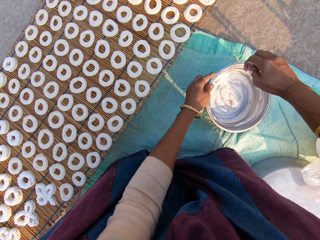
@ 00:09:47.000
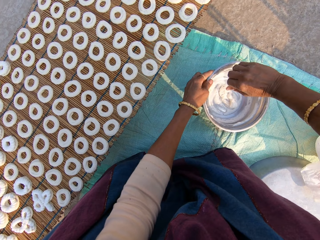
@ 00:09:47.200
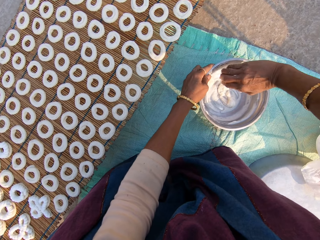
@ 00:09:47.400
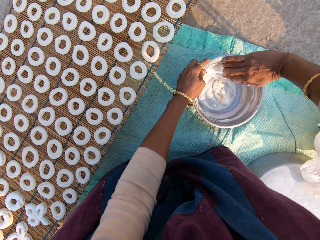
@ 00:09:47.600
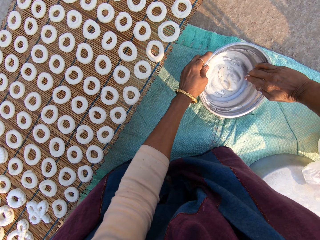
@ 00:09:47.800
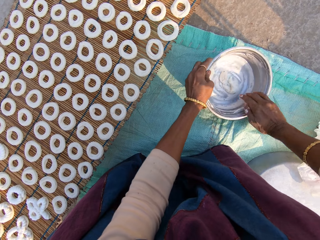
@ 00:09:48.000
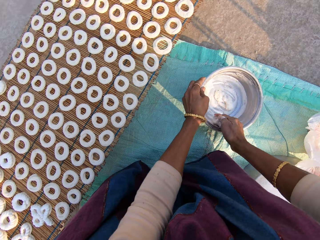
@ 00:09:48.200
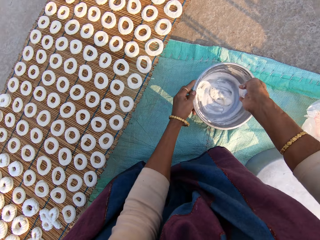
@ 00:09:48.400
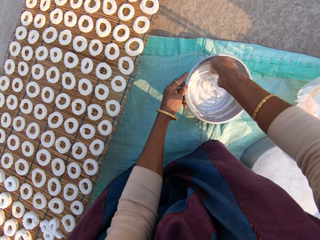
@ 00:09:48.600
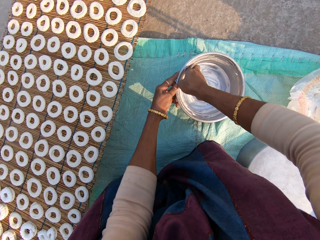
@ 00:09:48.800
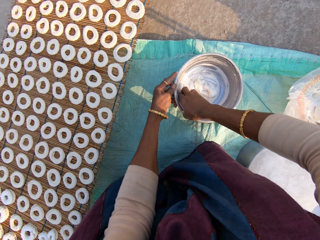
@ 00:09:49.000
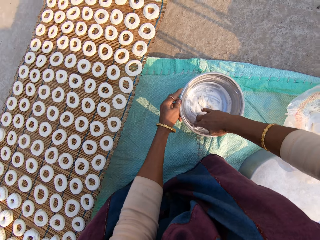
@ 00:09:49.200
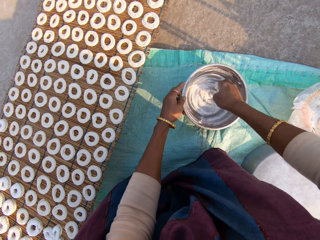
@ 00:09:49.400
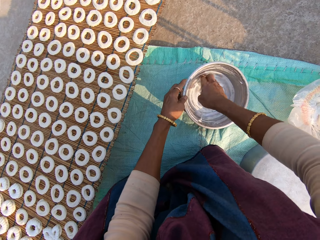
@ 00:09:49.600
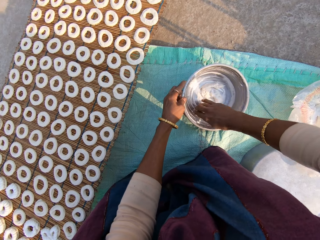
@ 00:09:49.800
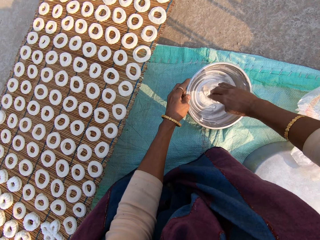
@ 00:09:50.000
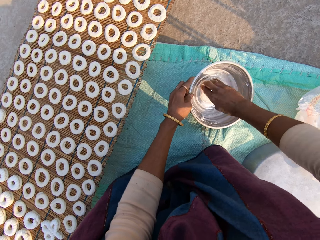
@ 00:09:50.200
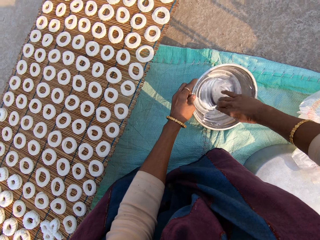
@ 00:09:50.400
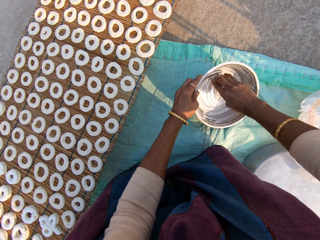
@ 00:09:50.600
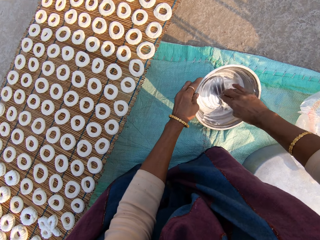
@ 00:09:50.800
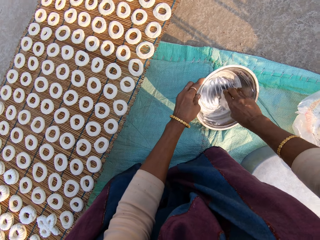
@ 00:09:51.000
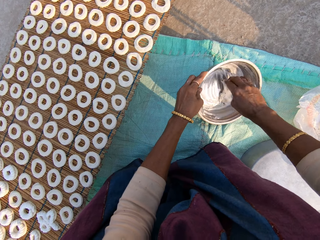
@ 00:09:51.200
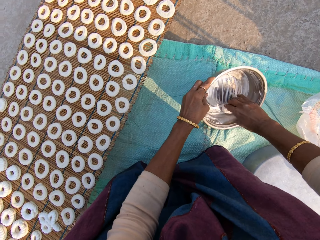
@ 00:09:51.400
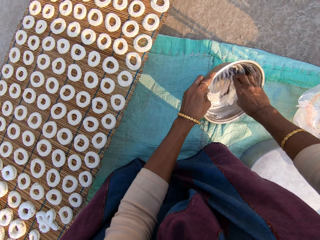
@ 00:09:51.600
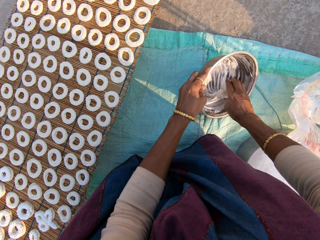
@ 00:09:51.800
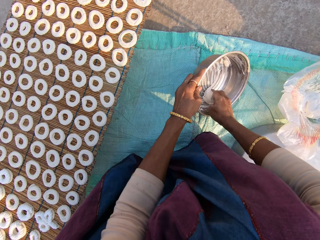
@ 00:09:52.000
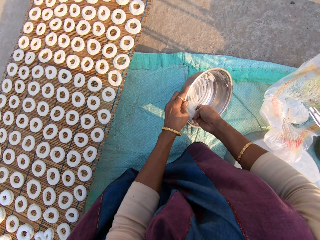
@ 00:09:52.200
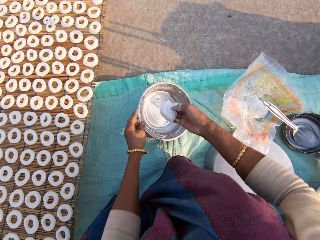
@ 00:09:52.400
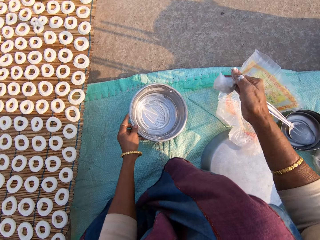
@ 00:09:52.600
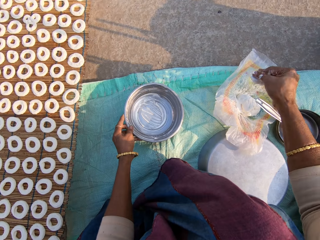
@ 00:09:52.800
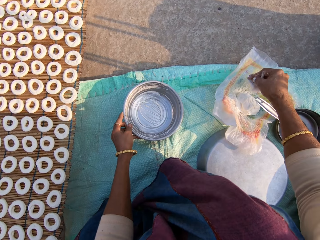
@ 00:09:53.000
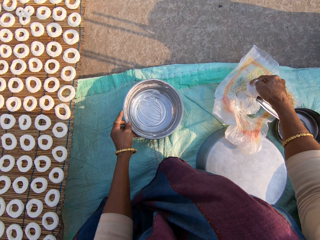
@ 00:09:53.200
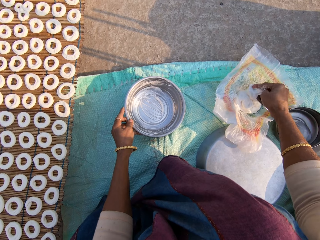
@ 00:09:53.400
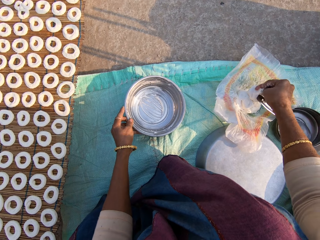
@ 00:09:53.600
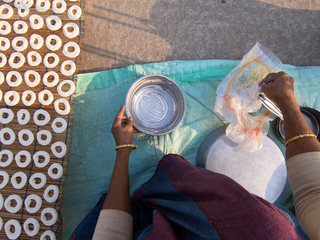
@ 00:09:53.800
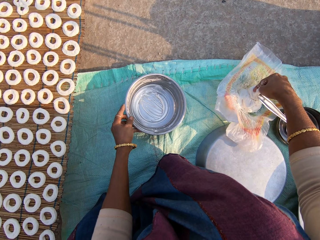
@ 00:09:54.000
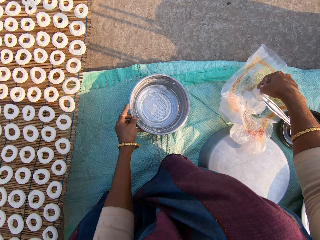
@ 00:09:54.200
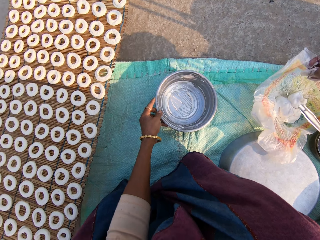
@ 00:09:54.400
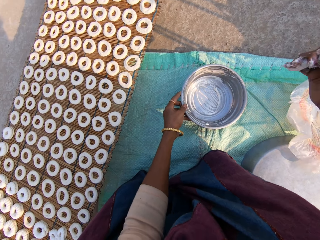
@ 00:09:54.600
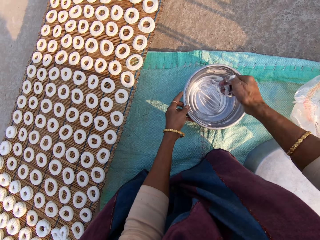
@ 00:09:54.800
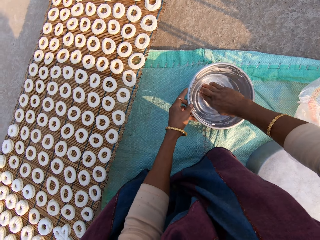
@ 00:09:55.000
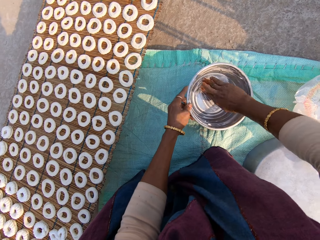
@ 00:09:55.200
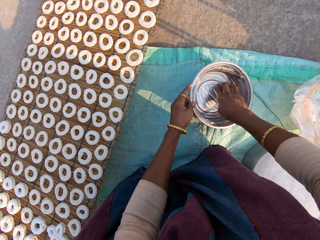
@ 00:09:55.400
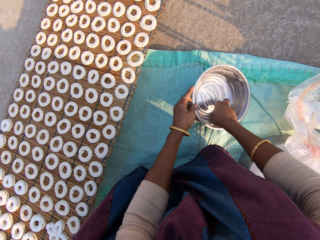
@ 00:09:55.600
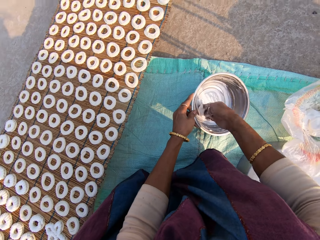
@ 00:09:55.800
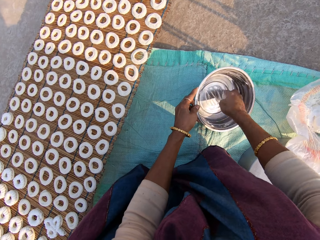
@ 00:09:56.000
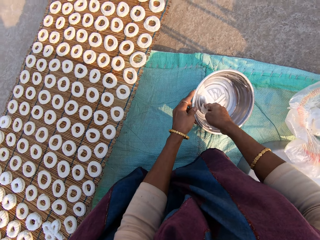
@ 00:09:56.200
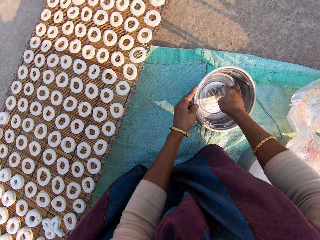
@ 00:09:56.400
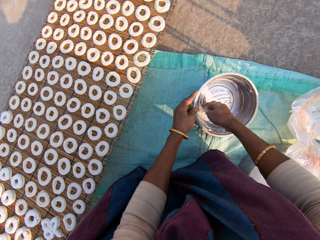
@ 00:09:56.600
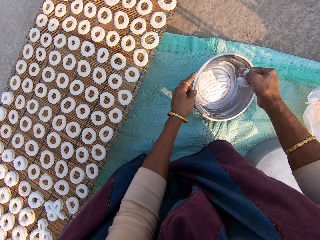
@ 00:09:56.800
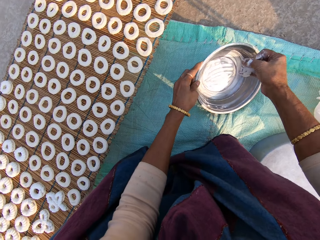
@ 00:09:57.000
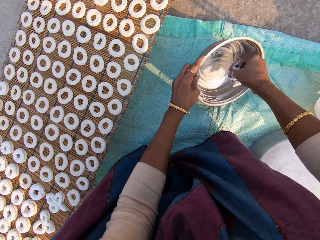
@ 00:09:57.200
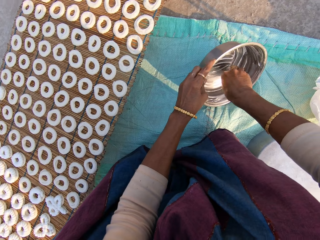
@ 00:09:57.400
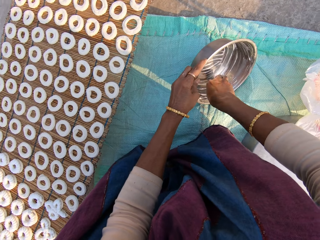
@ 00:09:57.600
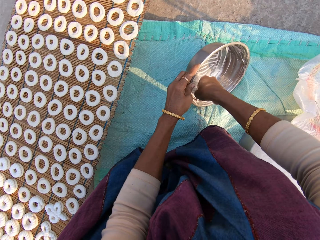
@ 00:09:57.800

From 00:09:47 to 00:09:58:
The camera wearer scoops the cream from the pot with the hand and puts the flour into the steel bowl. They scoop the flour from the spoon. They wipe the cream in the pot with the right hand.

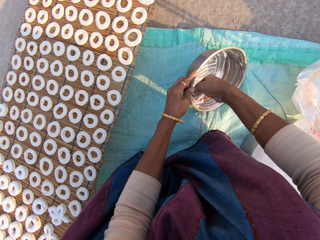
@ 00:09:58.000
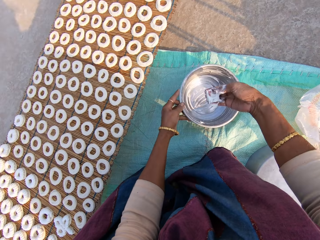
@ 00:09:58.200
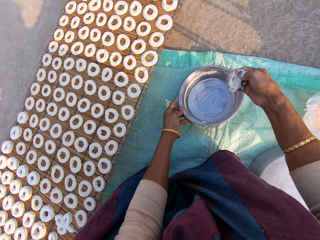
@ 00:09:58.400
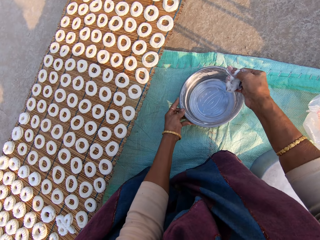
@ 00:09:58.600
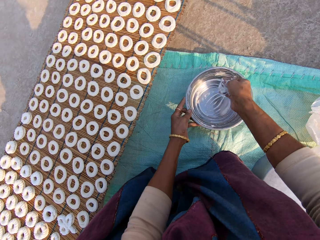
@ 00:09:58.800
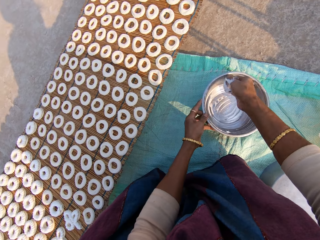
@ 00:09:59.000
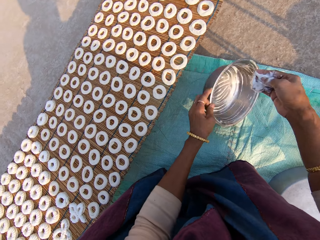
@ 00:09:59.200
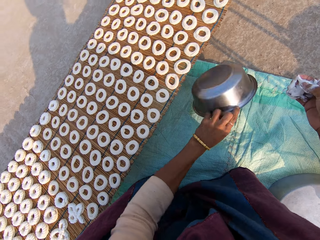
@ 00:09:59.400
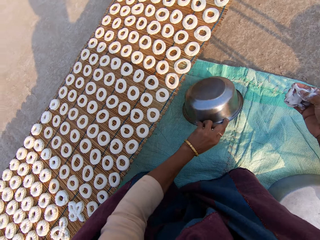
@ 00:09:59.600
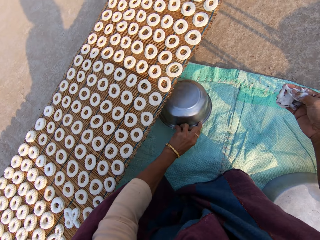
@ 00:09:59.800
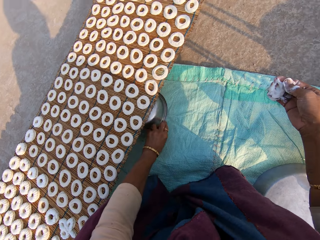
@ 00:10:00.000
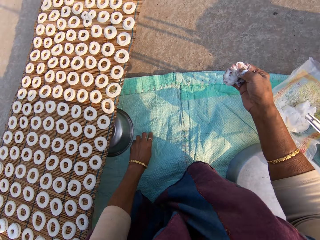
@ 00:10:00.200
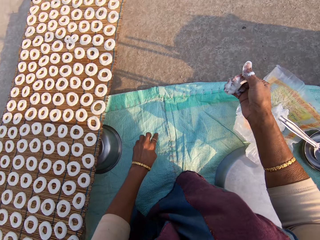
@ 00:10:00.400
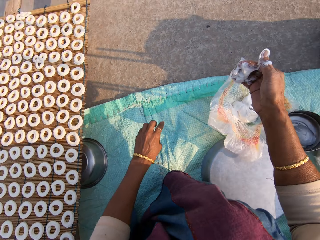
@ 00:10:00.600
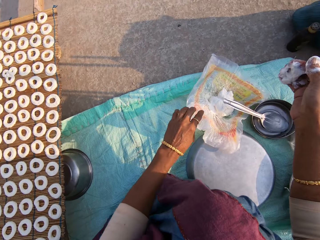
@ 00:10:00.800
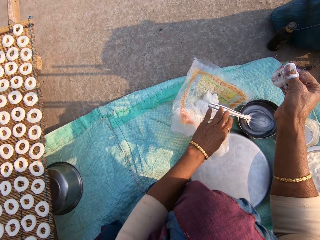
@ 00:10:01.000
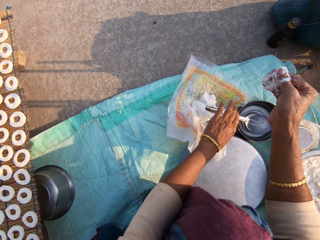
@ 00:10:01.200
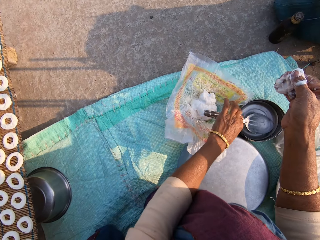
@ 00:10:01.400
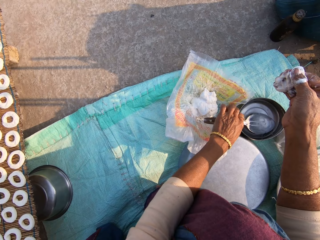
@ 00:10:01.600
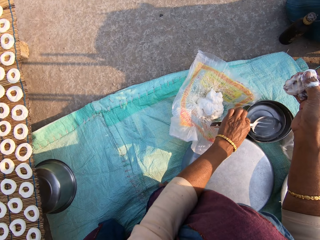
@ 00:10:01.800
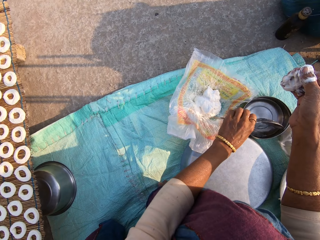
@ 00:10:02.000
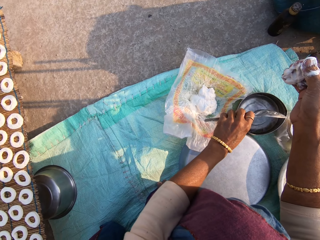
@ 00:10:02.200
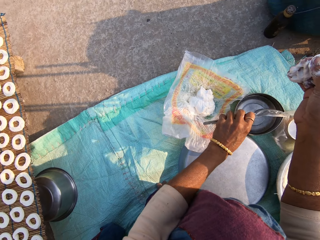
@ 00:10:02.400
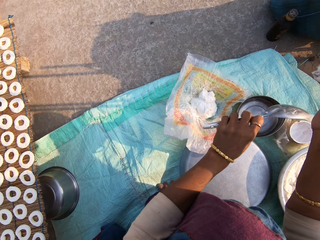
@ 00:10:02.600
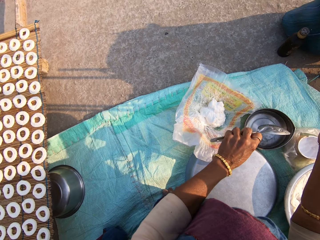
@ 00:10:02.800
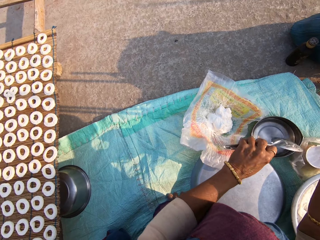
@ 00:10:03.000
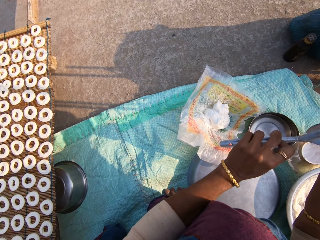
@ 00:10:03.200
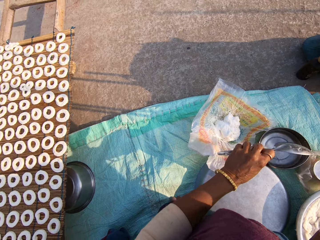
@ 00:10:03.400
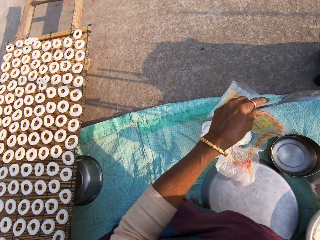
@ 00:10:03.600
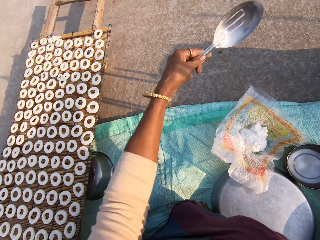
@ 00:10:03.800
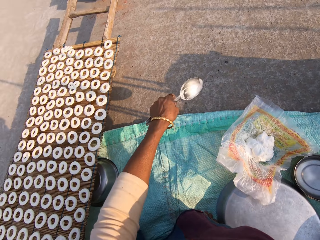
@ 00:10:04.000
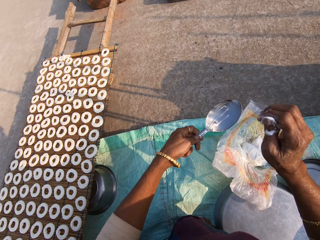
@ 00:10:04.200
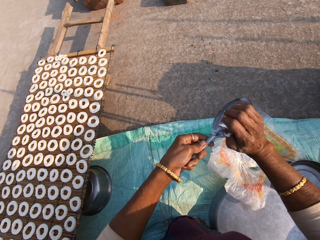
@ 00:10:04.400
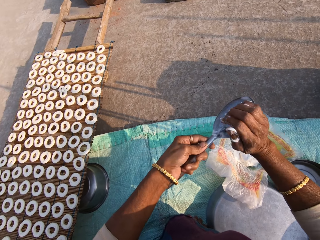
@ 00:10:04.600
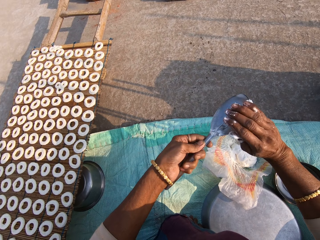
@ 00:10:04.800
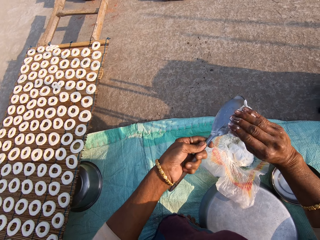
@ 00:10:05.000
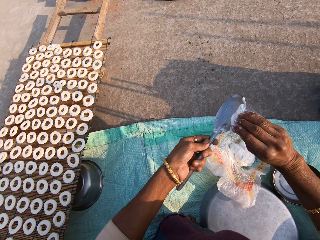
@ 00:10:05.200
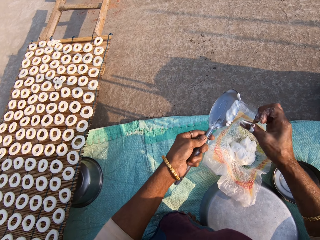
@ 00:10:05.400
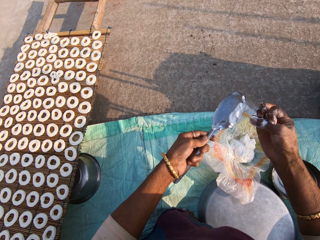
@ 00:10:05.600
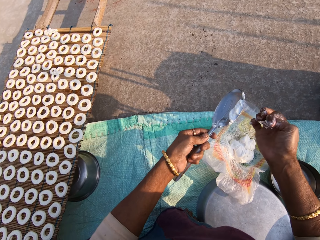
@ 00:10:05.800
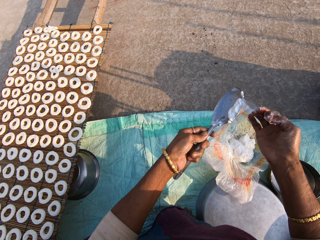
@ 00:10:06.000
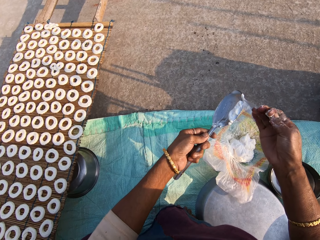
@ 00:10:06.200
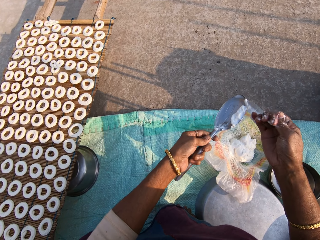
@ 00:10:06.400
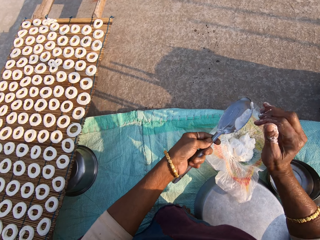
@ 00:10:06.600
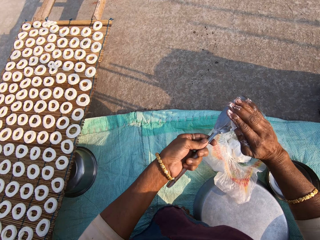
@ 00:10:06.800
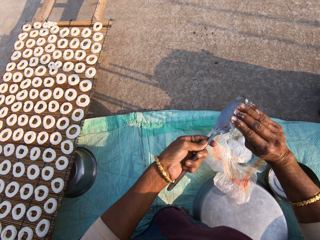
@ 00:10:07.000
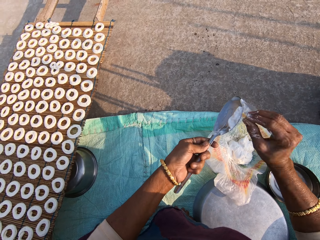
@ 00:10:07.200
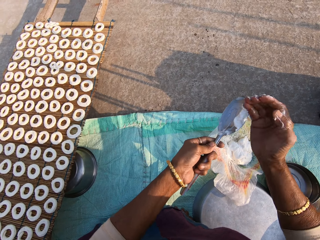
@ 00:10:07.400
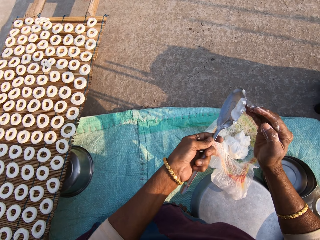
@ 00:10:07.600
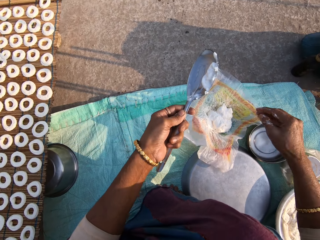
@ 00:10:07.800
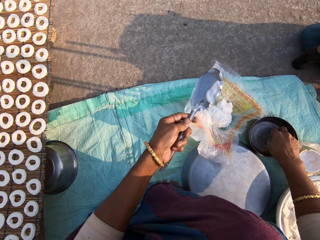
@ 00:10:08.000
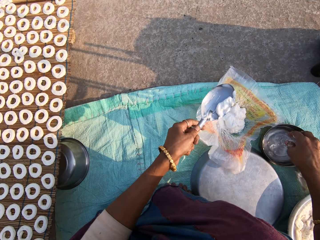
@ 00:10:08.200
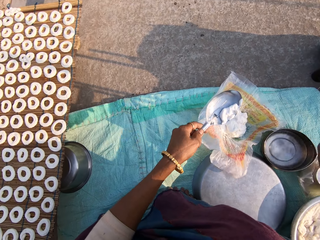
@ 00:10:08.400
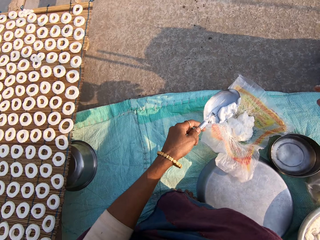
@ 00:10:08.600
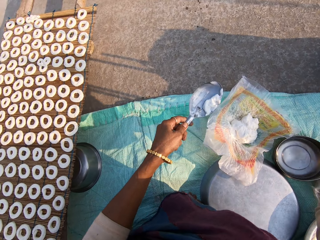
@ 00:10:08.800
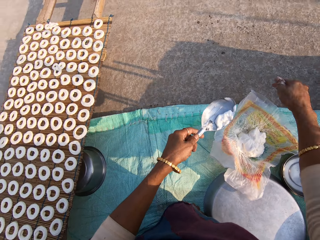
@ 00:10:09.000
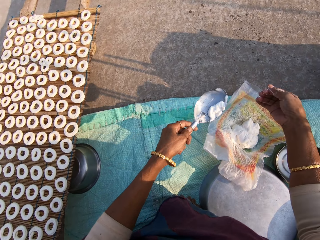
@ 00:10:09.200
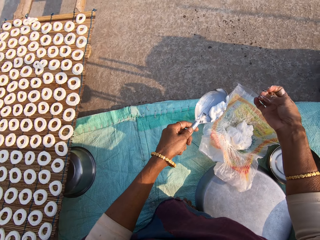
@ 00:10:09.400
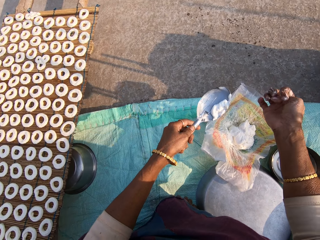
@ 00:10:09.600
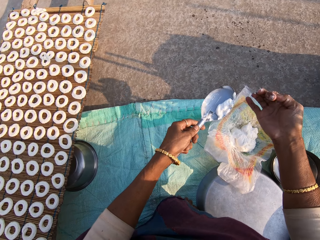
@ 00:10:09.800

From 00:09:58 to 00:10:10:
The camera wearer flips the steel bowl over. She puts the steel bowl under the mat. She takes the serving spoon from the steel bowl of water. She scoops the flour from her right hand with the spoon. She dips the right hand into the steel bowl of water.
